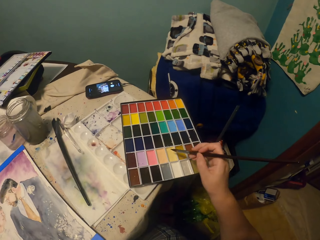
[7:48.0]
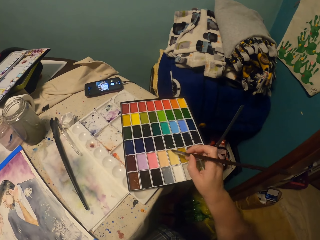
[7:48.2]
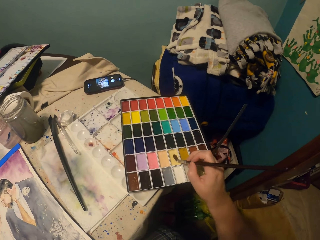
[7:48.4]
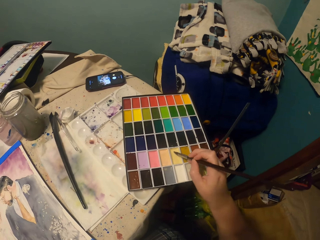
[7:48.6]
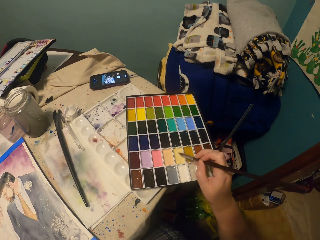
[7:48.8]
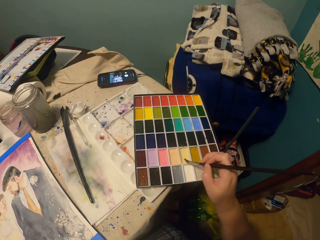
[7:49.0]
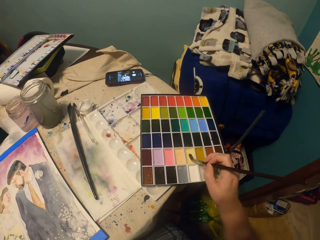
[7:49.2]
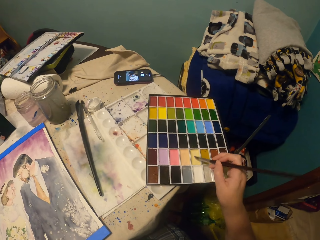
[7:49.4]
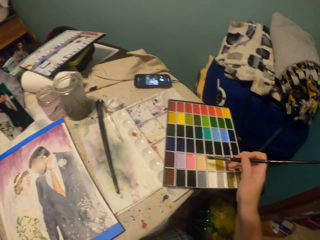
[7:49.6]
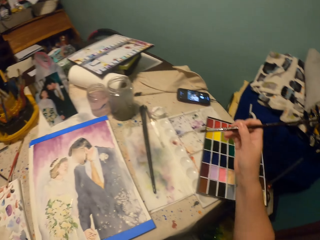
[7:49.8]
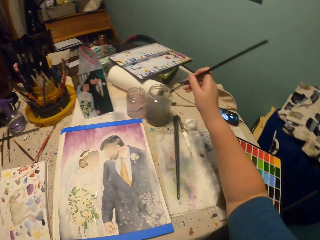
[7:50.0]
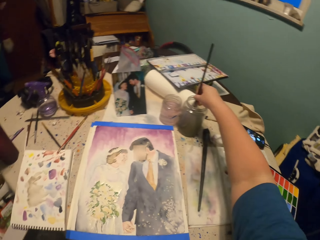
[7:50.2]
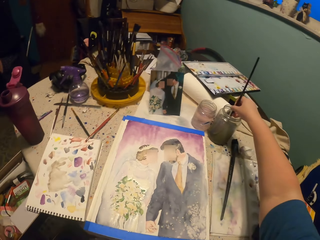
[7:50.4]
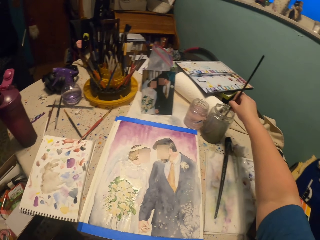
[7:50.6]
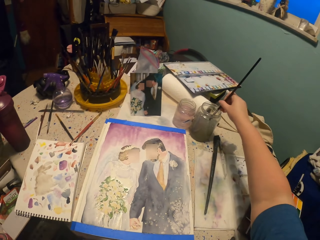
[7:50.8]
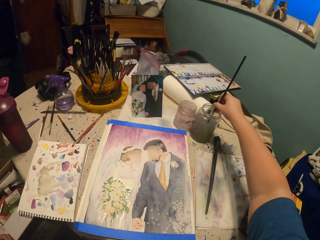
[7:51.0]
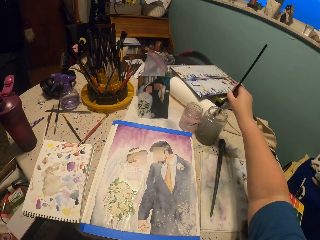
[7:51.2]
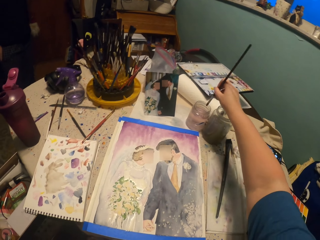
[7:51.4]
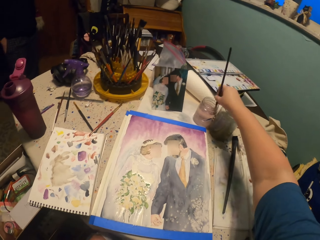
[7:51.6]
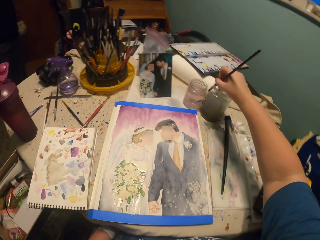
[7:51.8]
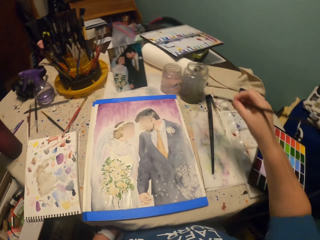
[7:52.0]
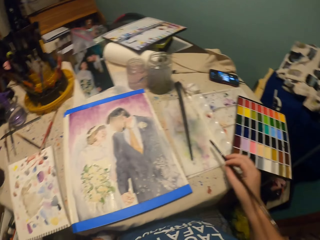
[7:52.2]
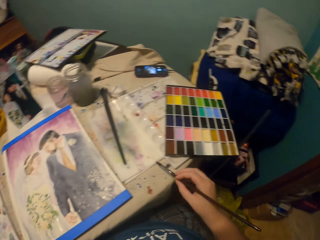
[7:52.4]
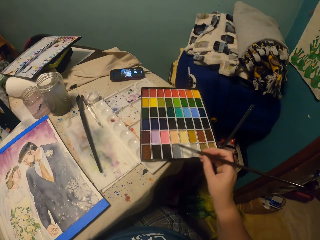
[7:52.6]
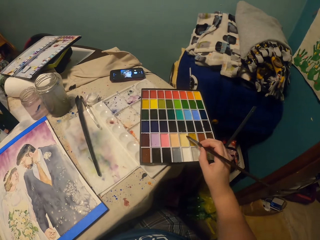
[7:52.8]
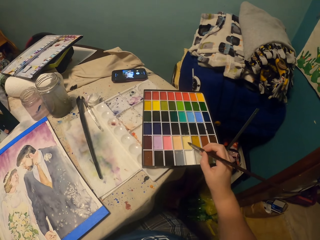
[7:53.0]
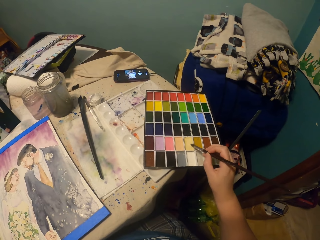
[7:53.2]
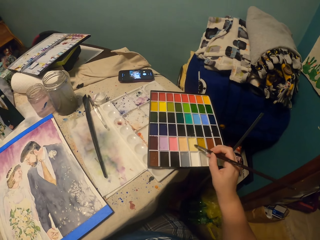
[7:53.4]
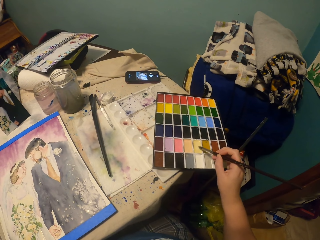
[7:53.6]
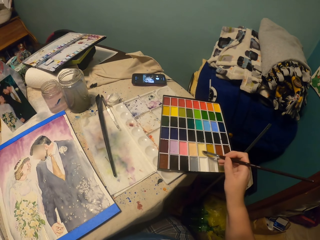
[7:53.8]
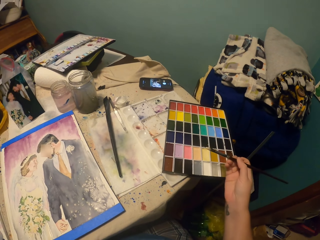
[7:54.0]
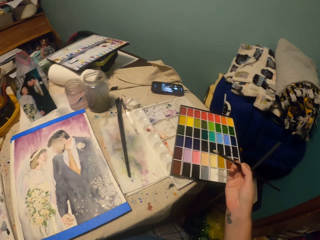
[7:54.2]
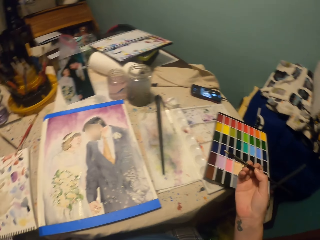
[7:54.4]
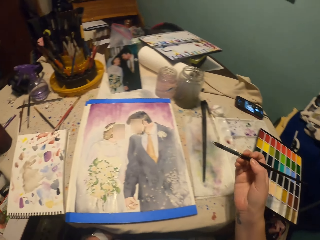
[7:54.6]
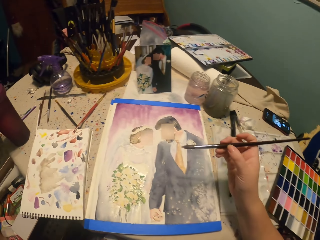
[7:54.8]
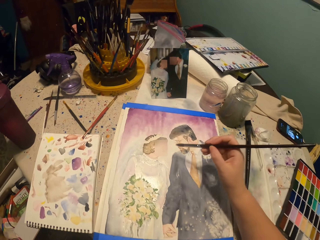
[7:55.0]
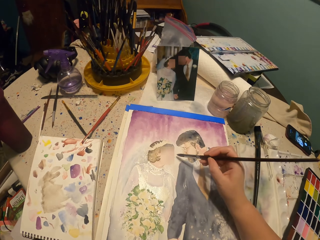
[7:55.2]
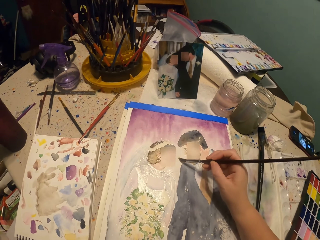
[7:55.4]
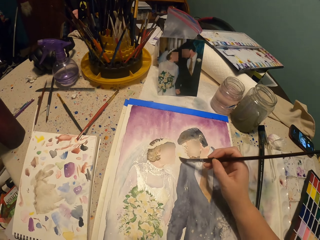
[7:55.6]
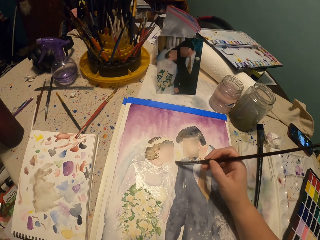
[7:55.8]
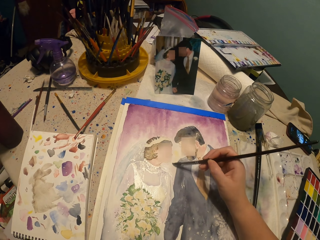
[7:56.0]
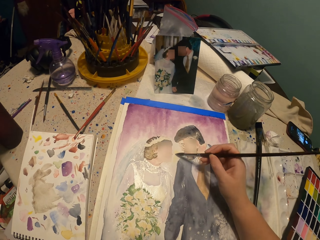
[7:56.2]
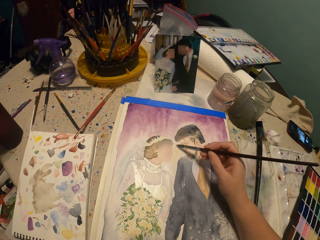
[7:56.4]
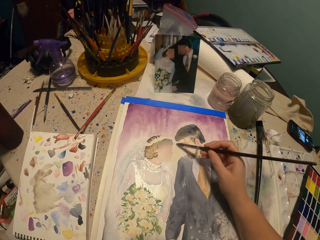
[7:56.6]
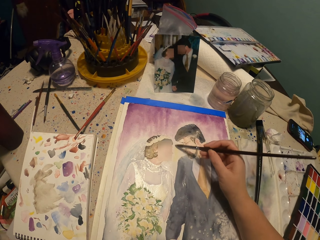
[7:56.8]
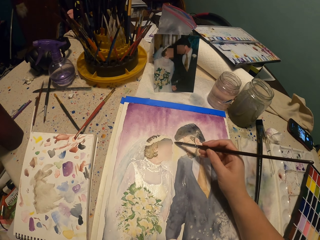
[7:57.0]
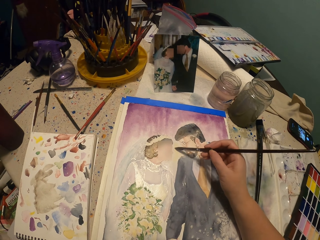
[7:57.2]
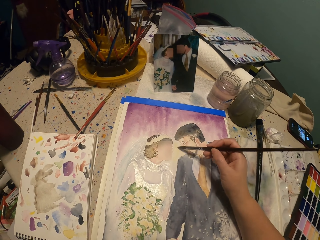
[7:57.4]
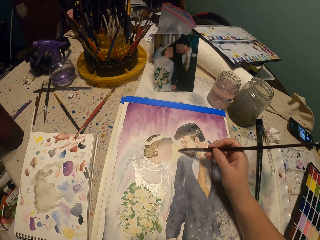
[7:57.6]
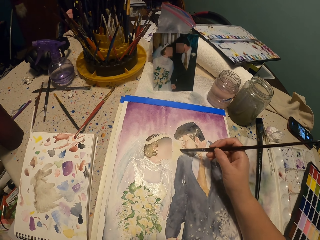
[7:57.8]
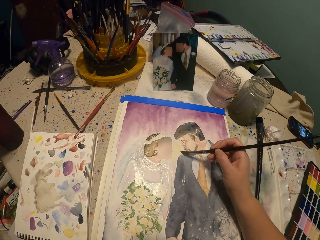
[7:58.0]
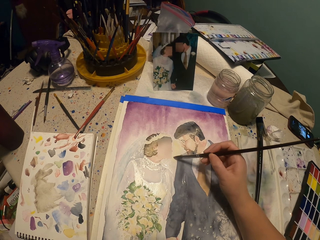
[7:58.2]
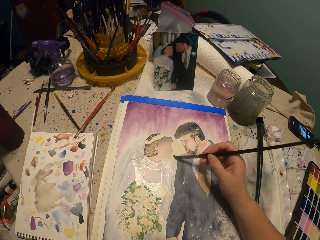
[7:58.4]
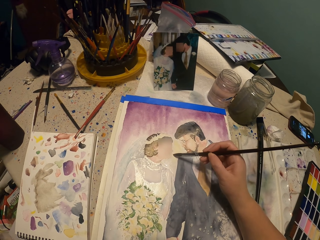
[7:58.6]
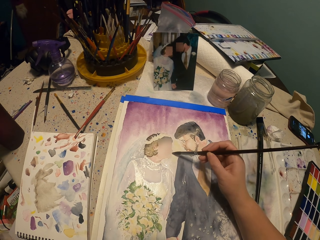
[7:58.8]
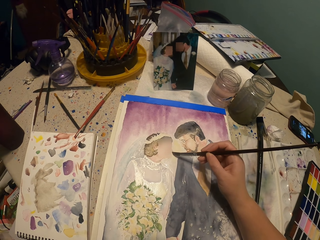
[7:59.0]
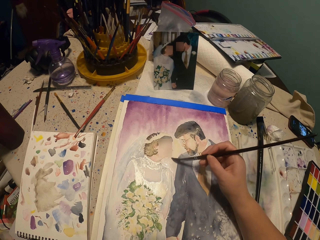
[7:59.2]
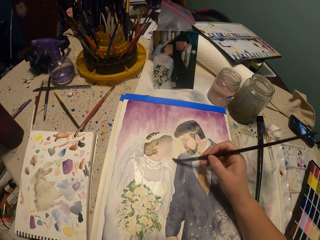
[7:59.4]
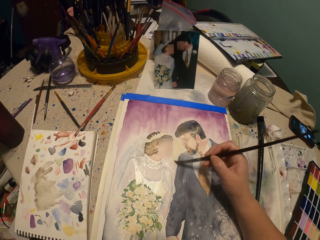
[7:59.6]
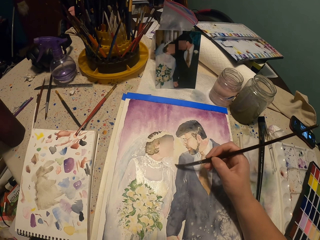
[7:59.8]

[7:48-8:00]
The camera wearer puts the painting brush in paint. They tap aside. They dip the paint brush in water. They put the painting brush in paint. They paint a picture with the paint brush.

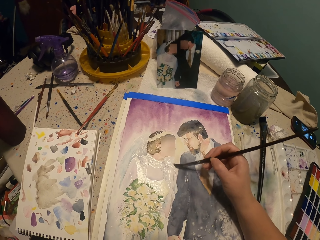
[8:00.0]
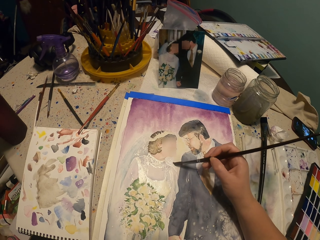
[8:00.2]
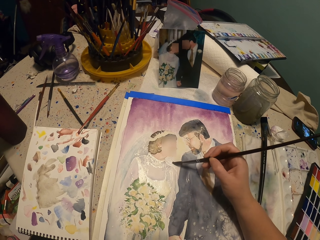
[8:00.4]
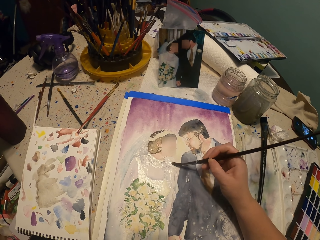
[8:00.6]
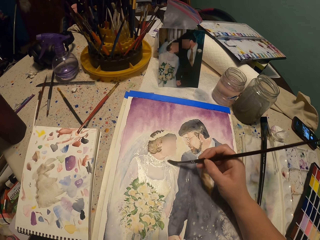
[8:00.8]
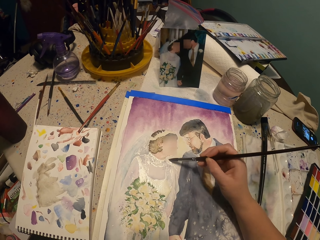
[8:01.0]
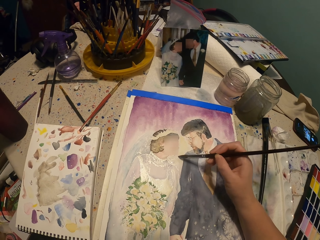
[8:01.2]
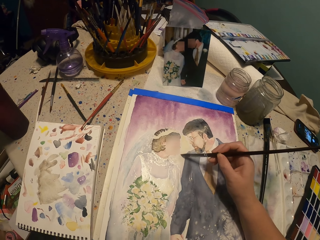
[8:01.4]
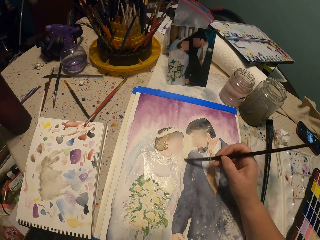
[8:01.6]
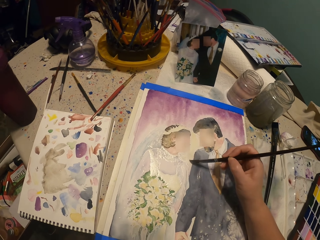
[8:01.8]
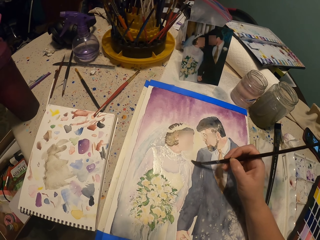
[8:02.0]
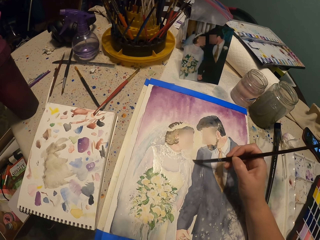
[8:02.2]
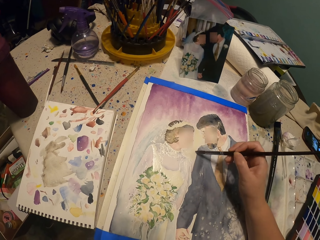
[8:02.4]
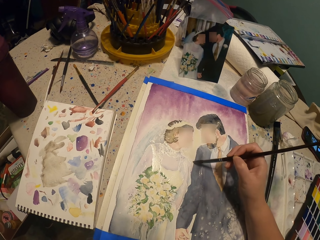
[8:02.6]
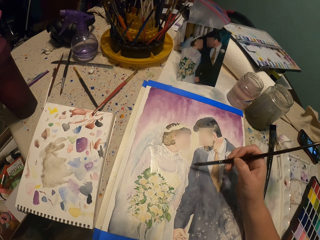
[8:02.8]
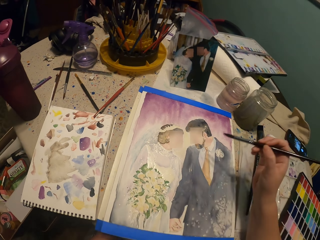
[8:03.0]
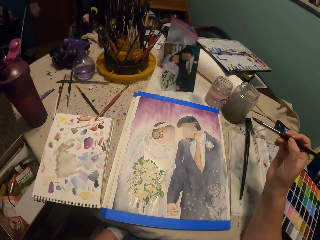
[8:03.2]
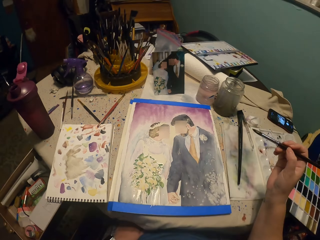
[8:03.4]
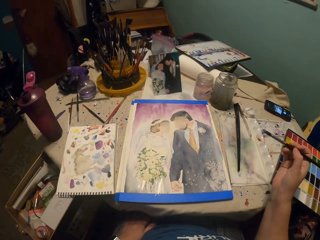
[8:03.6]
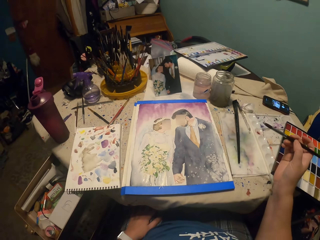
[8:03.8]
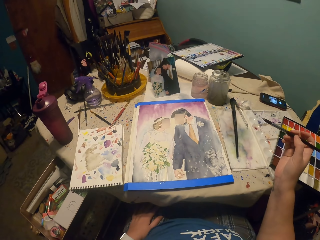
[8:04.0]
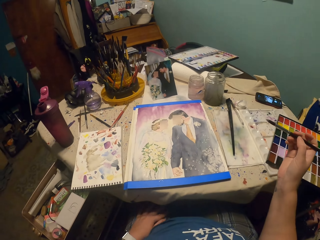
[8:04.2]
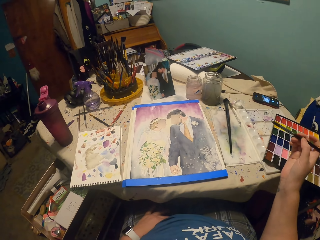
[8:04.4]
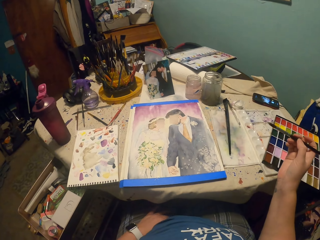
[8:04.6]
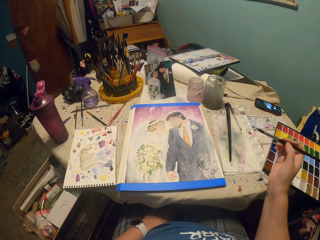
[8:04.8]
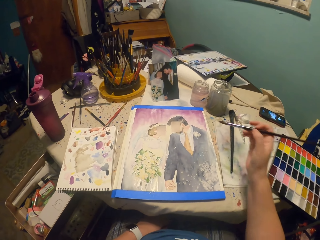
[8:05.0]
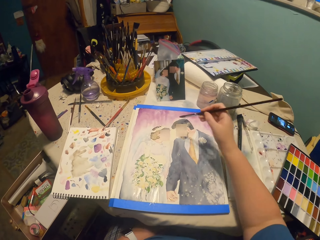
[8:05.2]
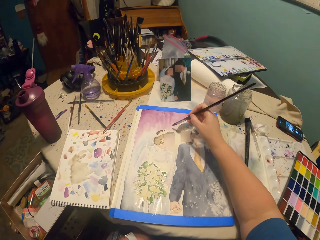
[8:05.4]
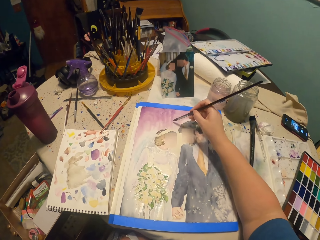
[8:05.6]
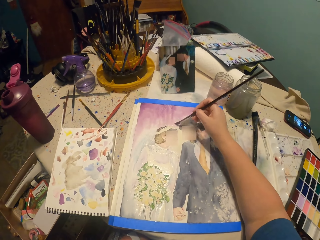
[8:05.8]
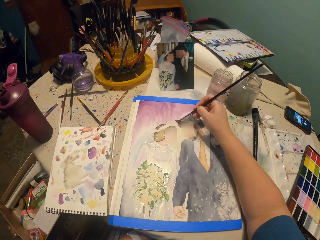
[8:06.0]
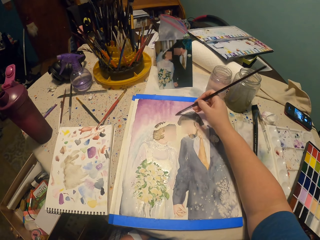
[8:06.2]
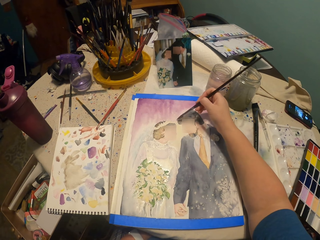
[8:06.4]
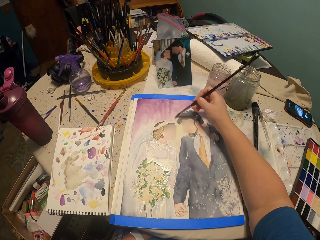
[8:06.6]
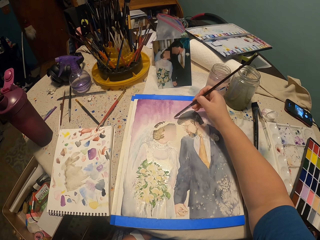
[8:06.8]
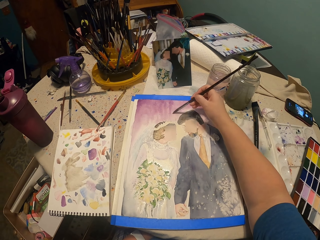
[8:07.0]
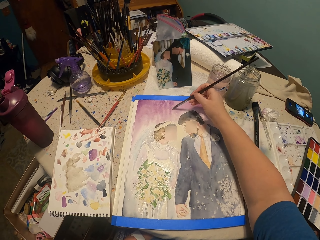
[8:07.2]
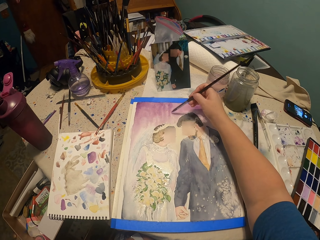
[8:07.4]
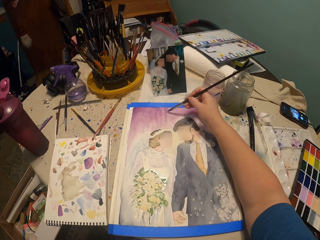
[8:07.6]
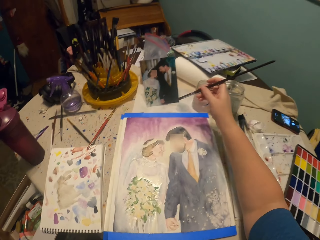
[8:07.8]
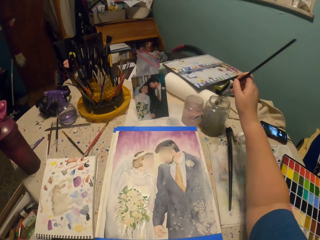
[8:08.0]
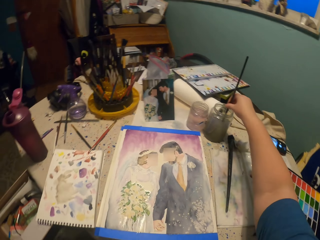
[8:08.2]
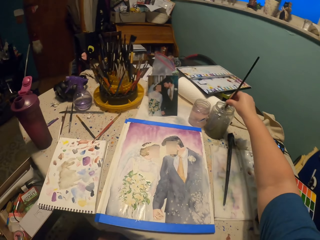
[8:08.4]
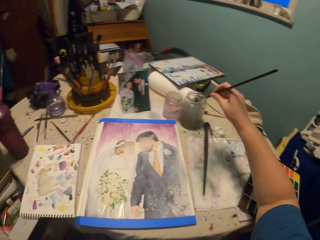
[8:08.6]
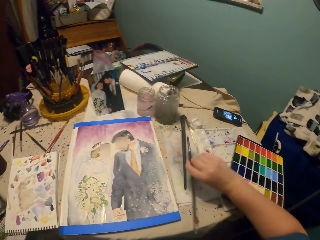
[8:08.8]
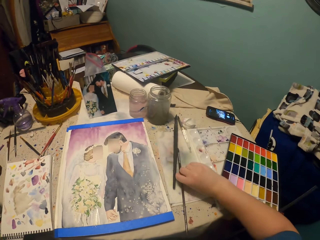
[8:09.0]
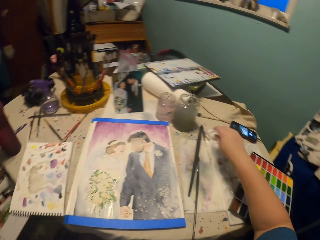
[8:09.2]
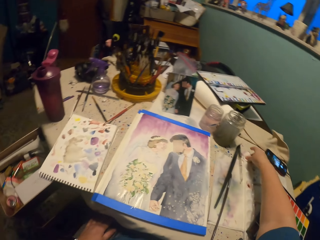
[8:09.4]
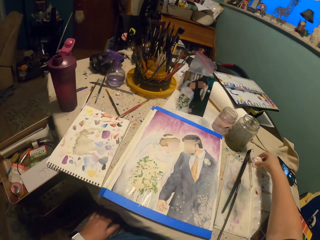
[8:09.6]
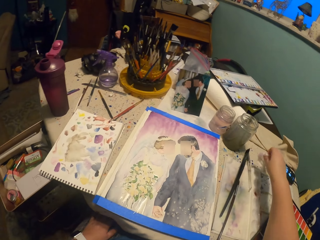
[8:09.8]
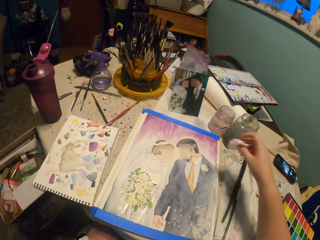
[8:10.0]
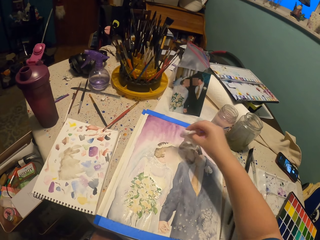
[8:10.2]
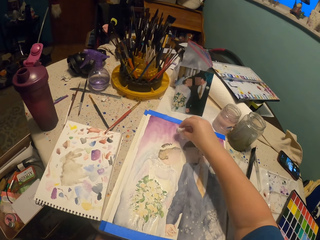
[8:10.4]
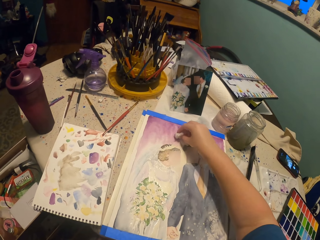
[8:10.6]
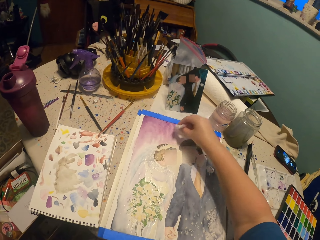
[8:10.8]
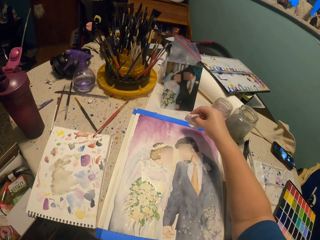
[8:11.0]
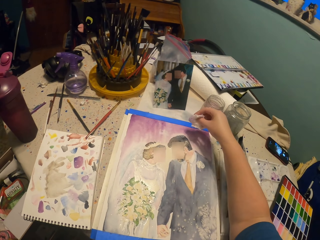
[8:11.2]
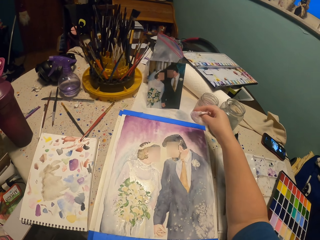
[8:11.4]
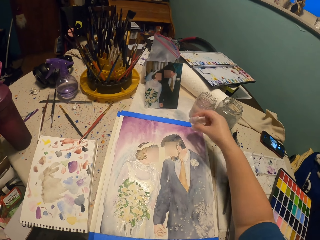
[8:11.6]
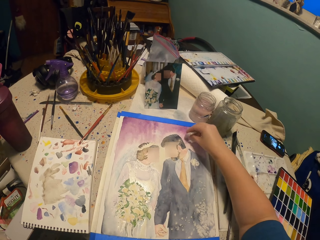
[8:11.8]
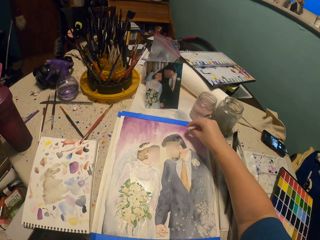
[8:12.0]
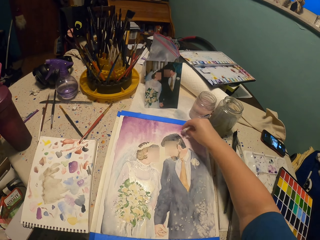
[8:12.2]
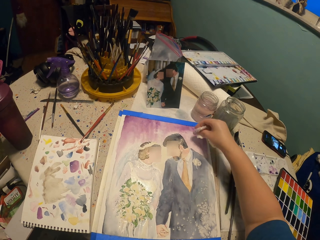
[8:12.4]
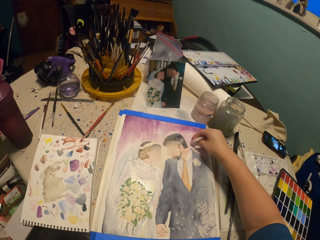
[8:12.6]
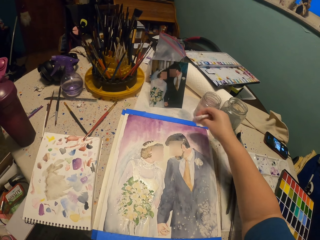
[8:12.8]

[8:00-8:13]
The camera wearer moves their hand away from the painting paper. They paint. They dip the paint brush in water. They put the brush on the painting table. They pick up paper. They tap the painting with the tissue paper.
